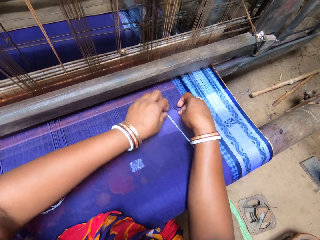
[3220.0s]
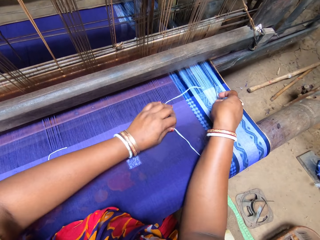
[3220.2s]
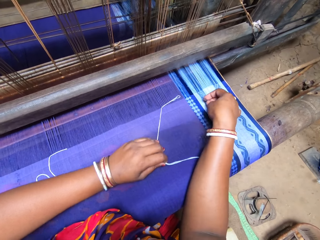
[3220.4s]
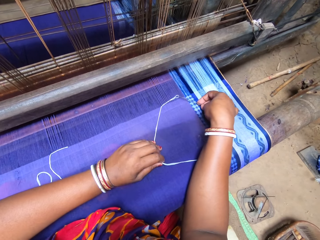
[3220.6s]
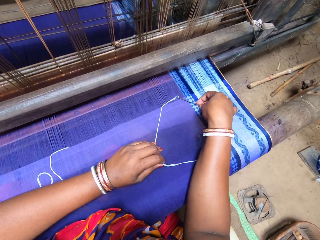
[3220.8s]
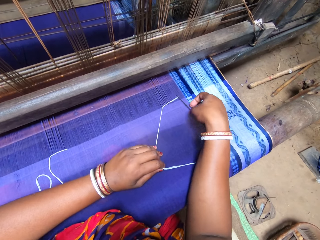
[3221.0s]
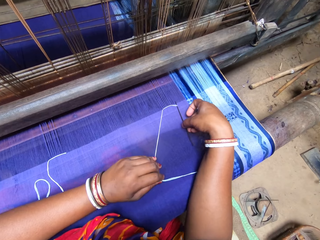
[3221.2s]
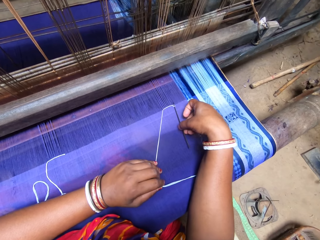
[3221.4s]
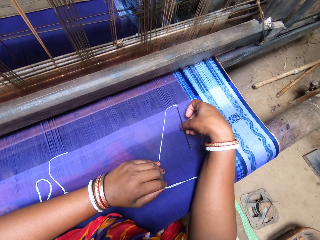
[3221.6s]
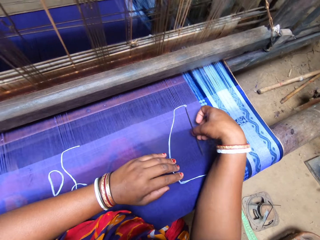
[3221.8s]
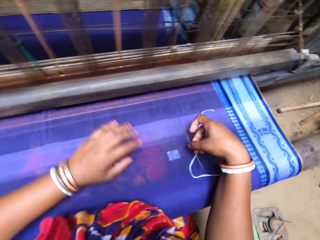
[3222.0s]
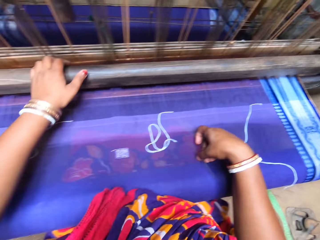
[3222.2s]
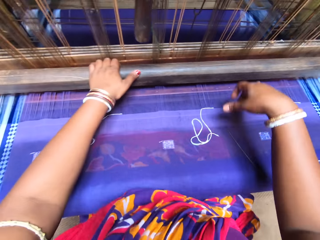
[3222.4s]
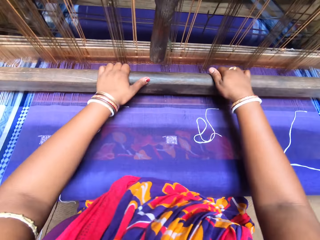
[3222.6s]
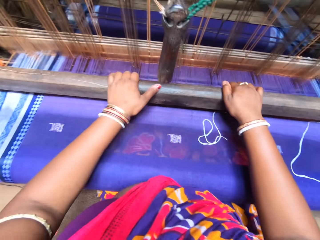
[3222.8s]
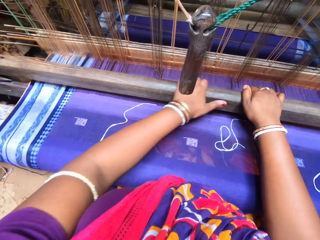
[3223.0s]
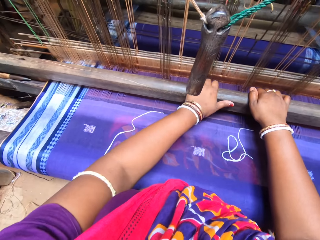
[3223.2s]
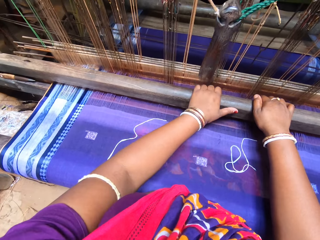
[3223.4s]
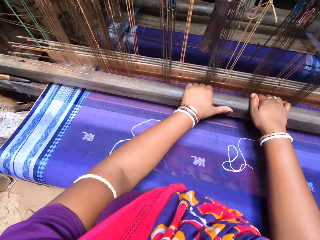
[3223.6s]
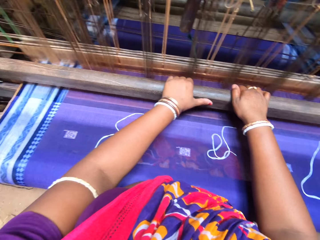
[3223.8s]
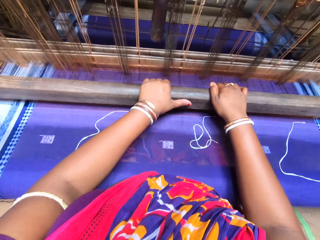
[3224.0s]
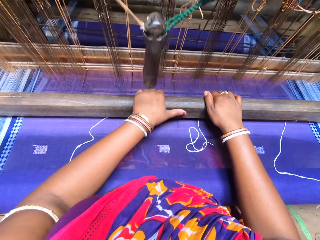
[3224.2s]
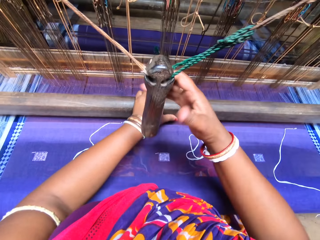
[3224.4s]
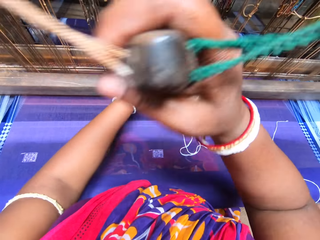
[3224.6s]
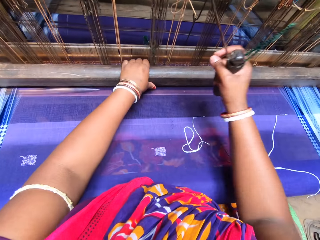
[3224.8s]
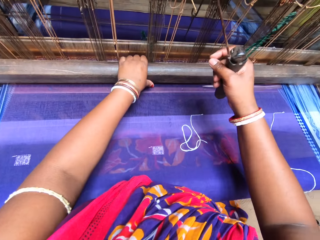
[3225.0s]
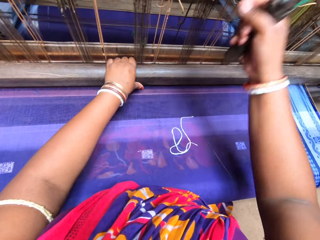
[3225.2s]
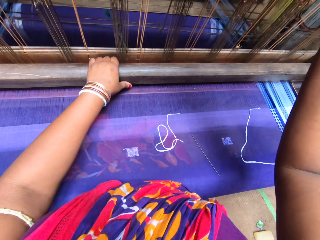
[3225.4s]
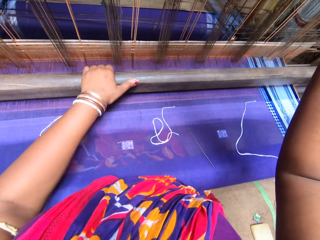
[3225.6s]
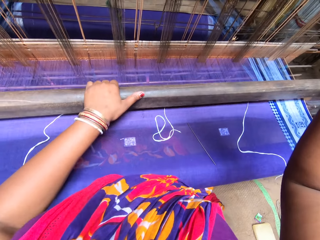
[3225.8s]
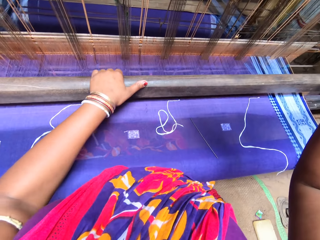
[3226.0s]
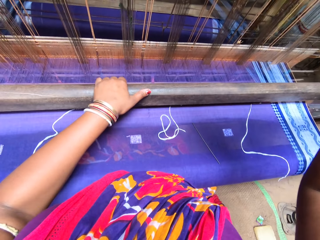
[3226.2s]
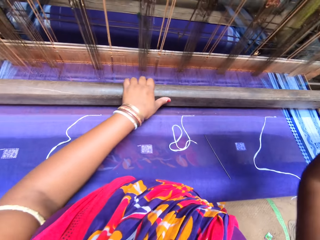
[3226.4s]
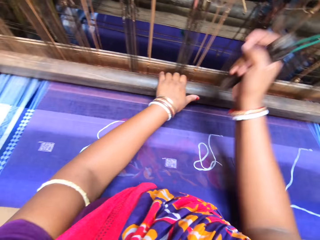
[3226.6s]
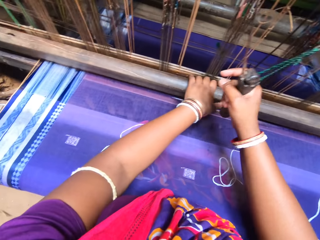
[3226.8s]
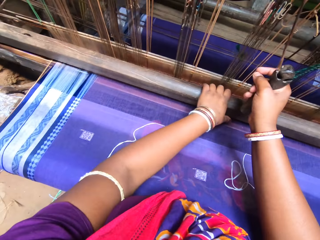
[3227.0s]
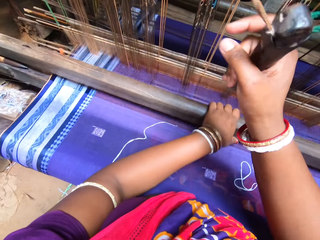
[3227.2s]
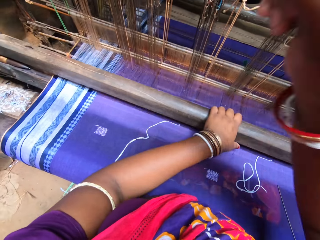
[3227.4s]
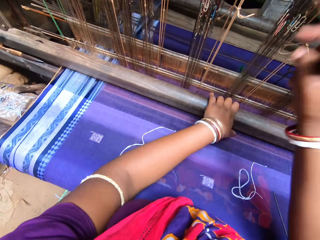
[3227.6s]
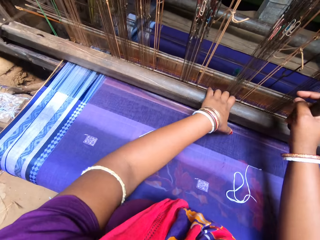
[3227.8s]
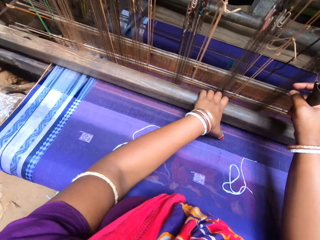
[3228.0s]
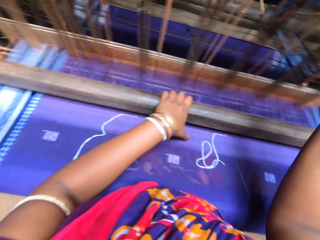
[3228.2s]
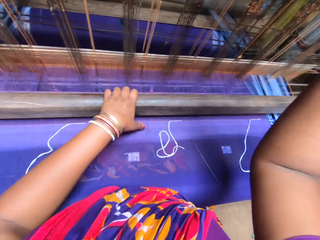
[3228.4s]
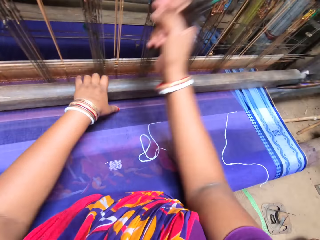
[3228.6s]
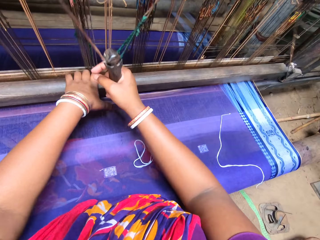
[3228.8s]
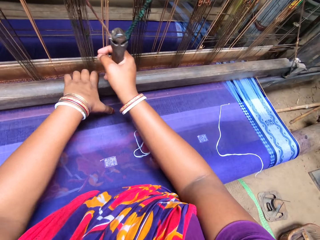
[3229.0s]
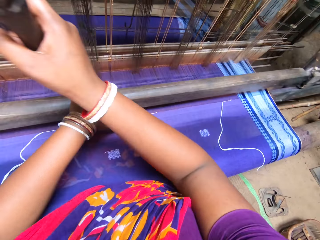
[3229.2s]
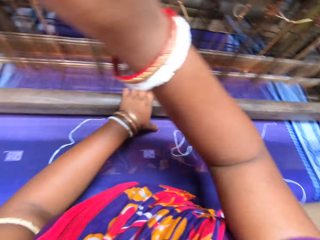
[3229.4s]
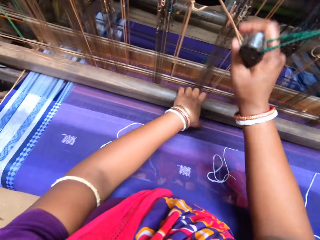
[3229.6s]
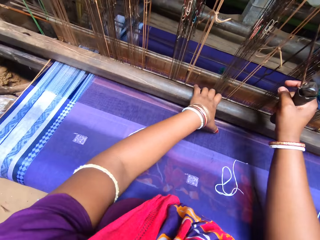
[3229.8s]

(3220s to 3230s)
The camera wearer drops the pin on the tapestry with her right hand. She weaves the tapestry on the handloom with both hands. She rolls the machine on the fabric.

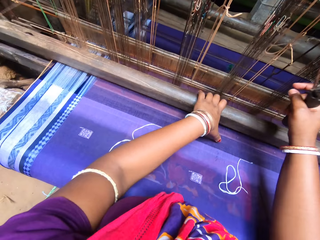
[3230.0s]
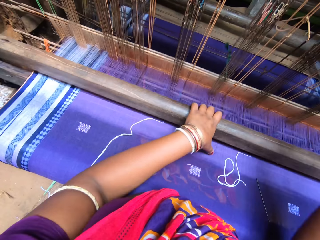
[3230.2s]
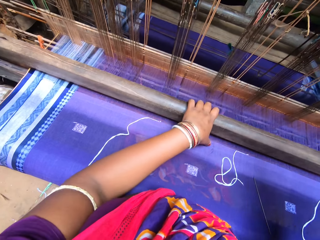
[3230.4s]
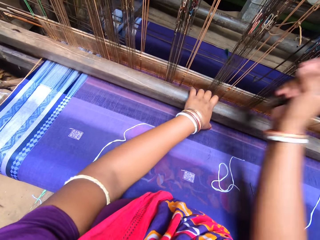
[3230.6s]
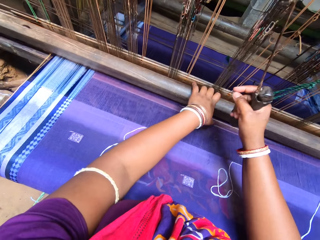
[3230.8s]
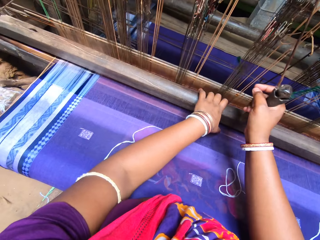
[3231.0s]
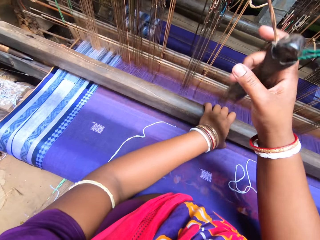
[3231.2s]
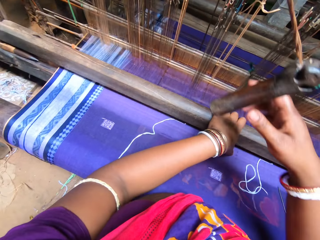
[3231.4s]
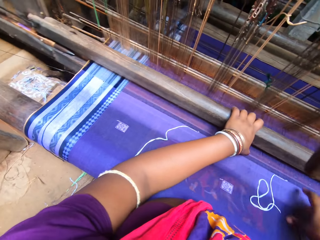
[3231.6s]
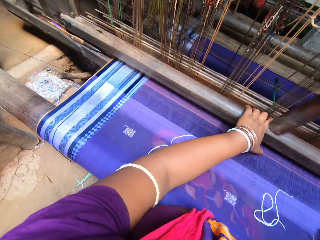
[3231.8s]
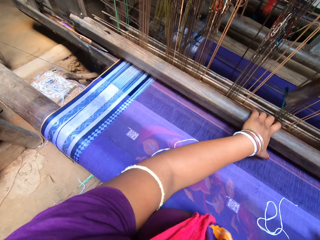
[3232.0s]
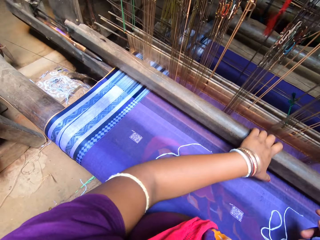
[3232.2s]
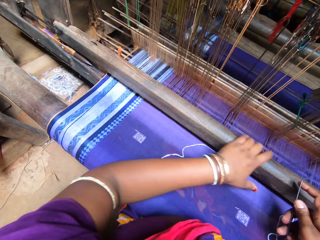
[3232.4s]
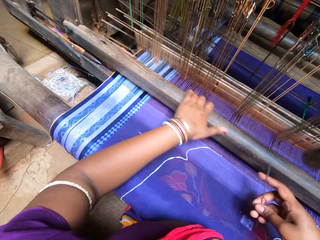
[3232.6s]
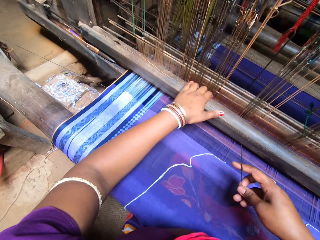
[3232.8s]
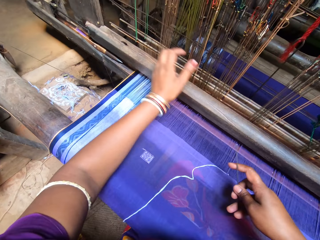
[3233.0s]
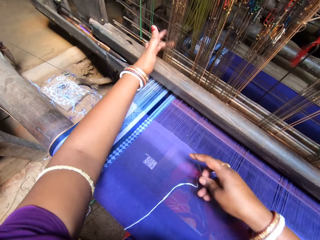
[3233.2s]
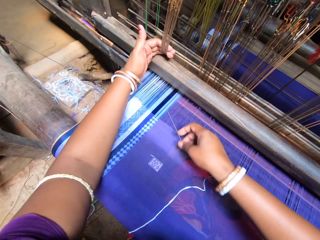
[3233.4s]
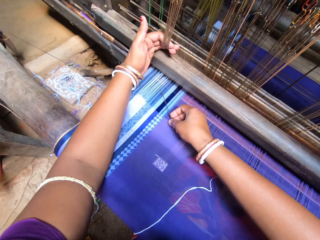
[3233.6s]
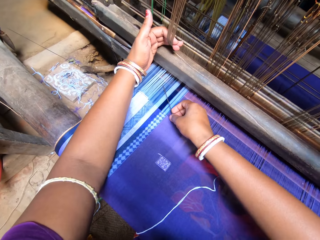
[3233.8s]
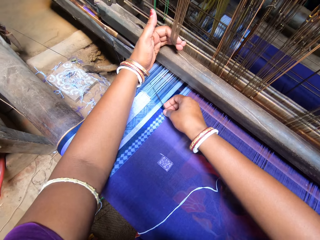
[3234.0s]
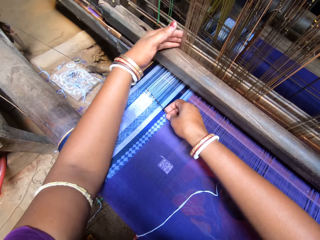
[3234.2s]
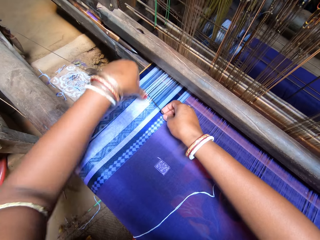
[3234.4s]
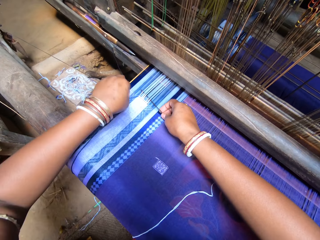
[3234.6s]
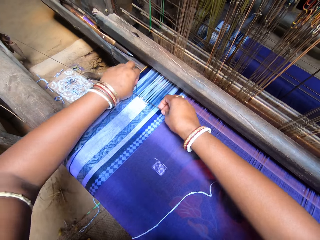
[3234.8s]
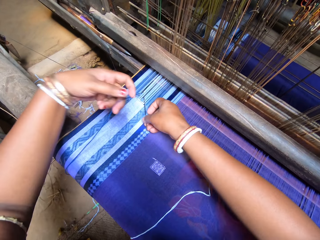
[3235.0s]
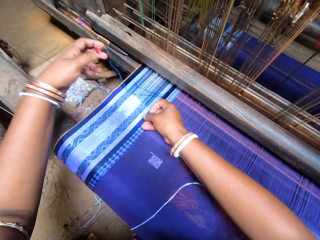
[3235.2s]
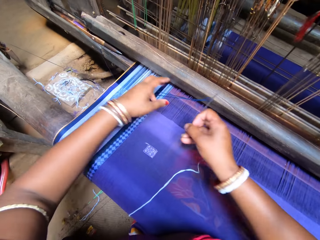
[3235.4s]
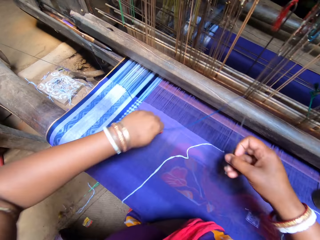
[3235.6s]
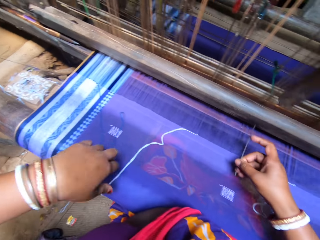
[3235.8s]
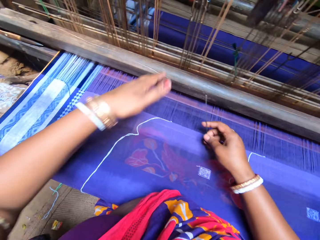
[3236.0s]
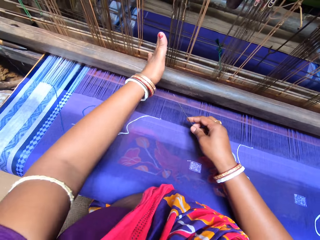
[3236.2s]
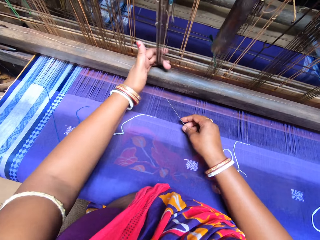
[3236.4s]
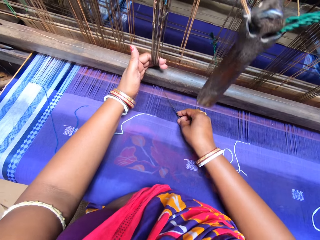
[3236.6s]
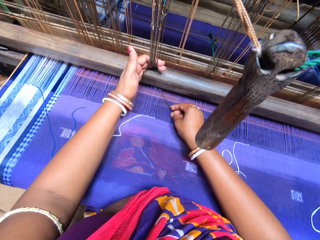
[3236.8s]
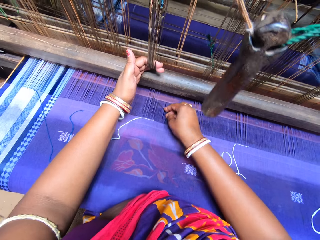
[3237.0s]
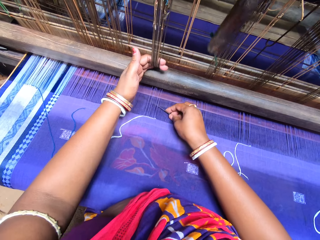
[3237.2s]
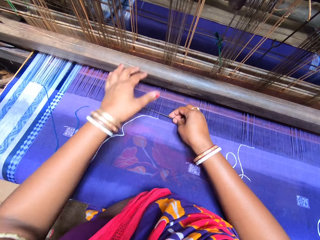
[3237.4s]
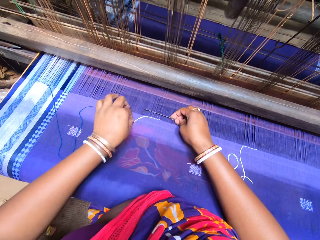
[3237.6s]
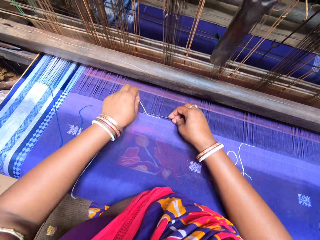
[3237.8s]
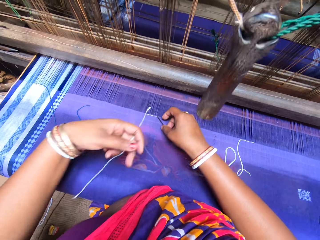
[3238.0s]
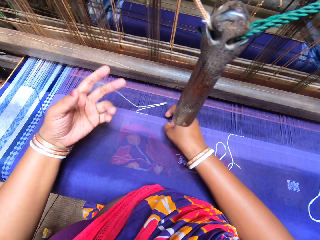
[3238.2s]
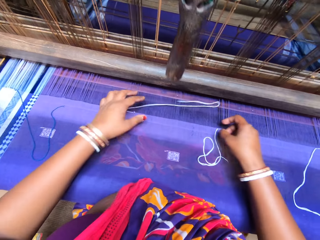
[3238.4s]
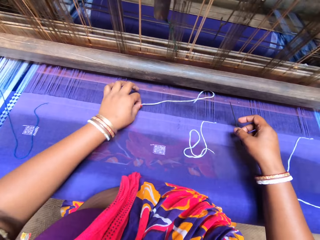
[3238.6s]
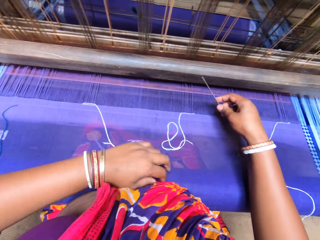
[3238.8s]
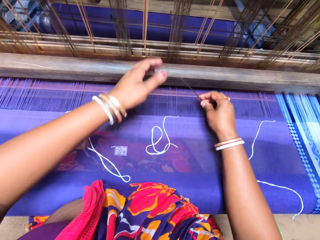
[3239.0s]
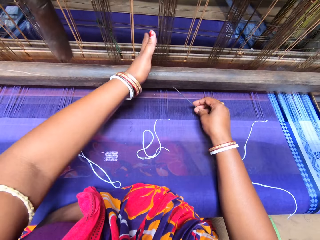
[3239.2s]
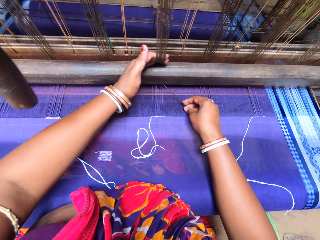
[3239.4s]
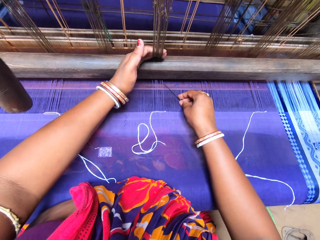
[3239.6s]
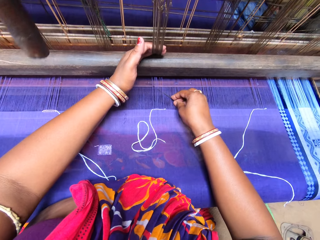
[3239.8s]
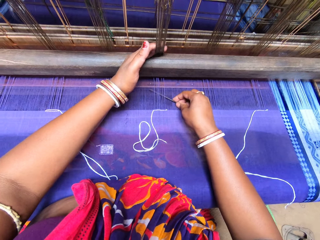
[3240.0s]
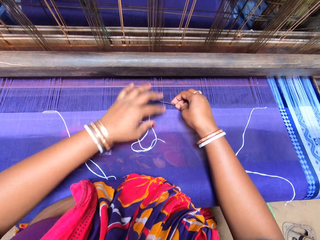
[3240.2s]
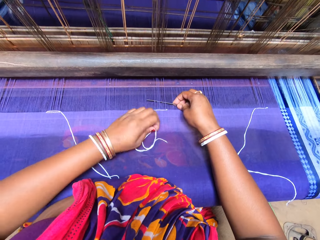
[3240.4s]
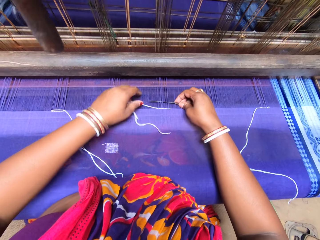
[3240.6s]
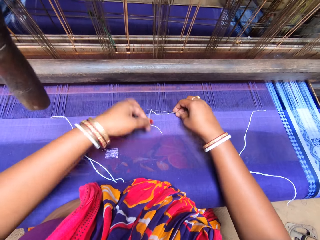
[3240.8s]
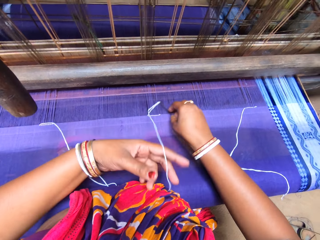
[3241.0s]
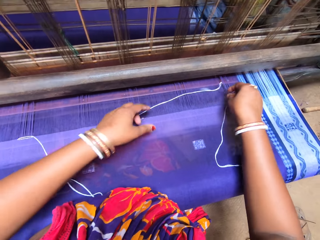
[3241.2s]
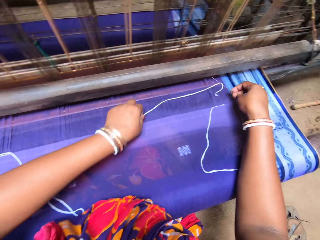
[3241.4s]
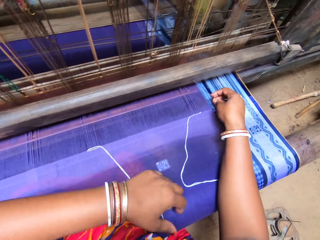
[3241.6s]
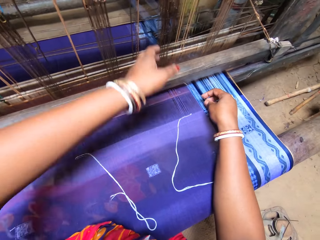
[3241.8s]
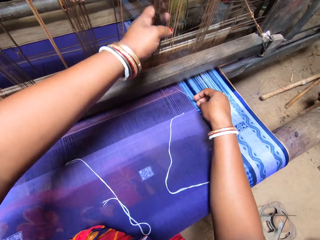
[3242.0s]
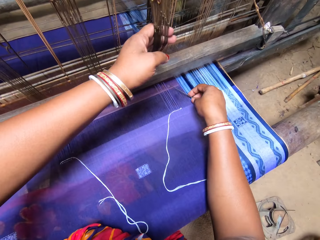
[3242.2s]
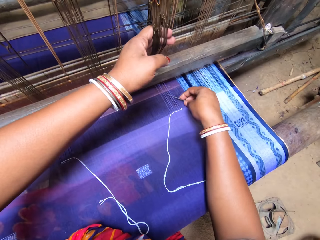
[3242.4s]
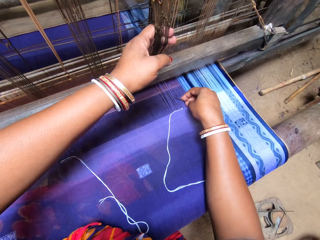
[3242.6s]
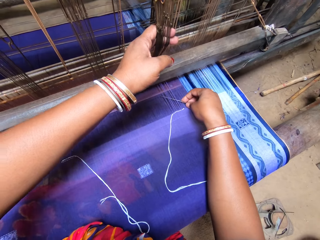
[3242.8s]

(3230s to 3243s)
The camera wearer picks the pin from the tapestry with her right hand. She rolls thread into the tapestry with the pin in her right hand.
